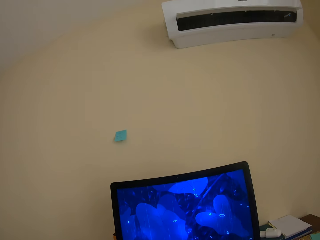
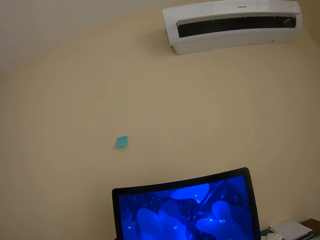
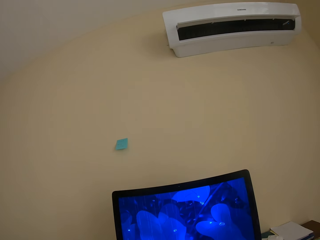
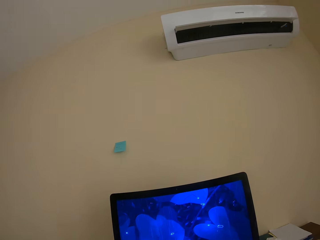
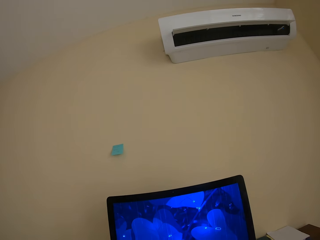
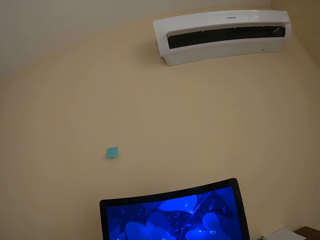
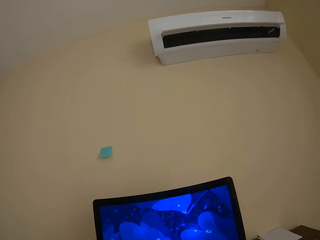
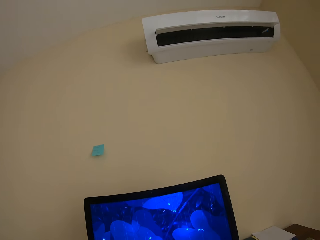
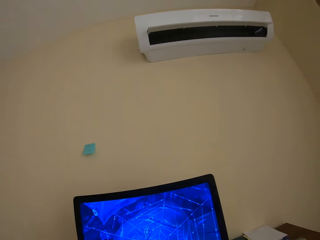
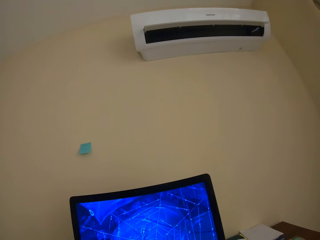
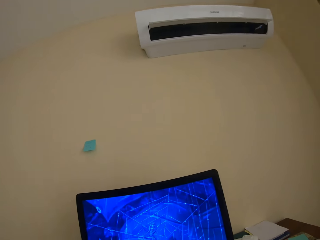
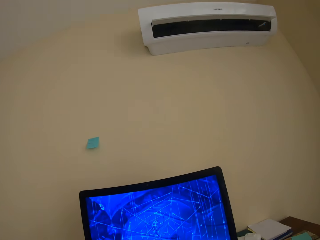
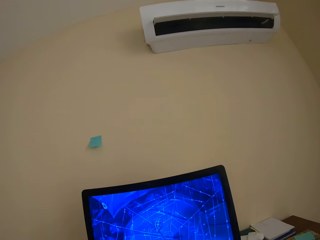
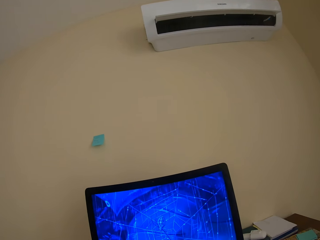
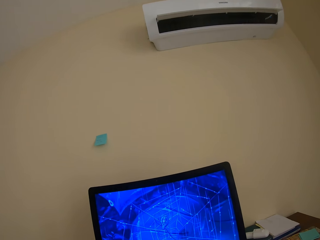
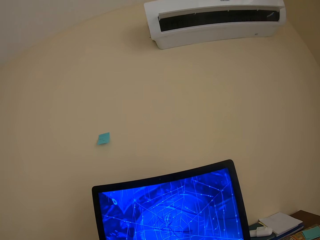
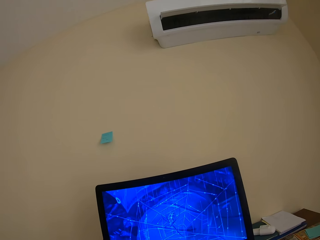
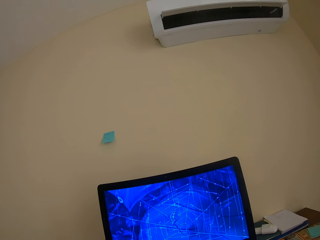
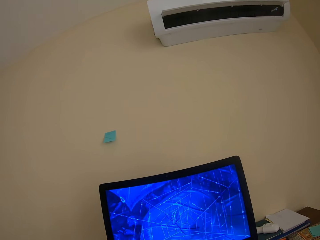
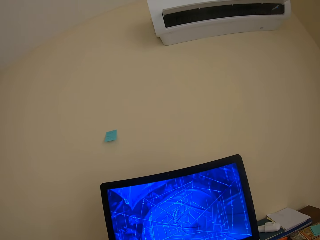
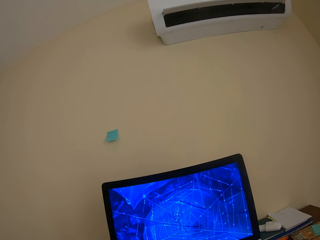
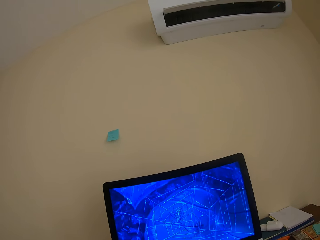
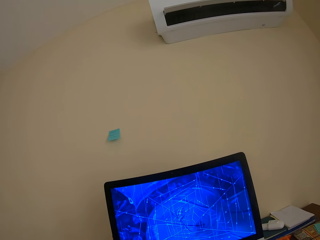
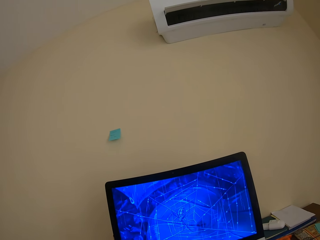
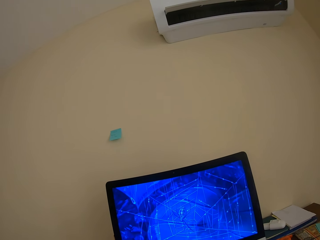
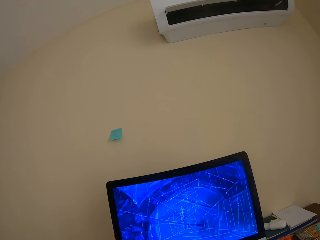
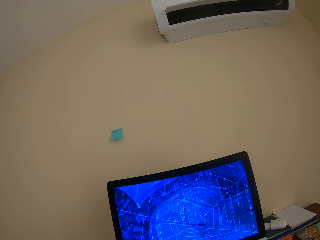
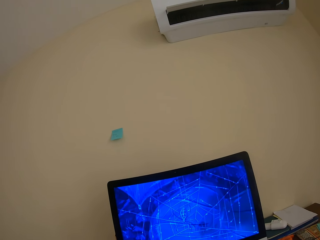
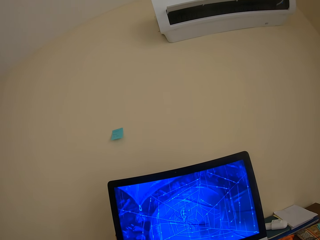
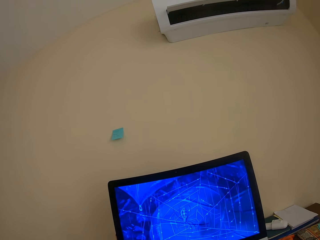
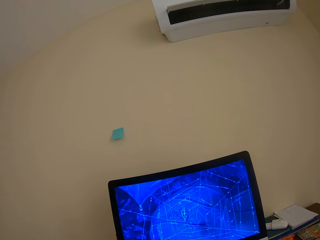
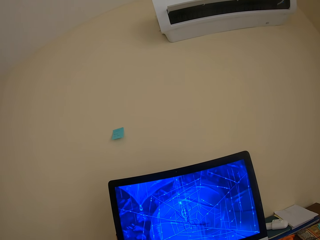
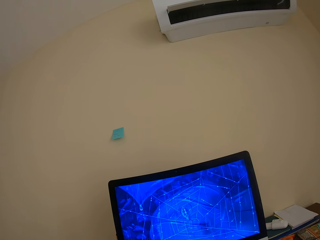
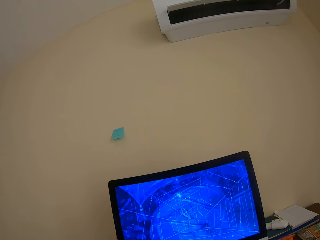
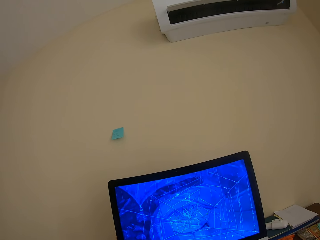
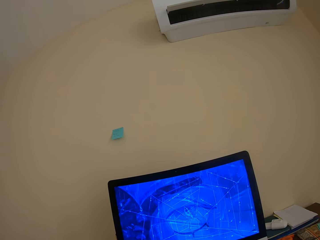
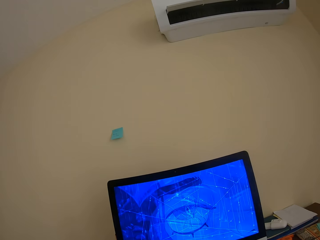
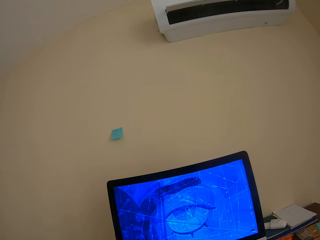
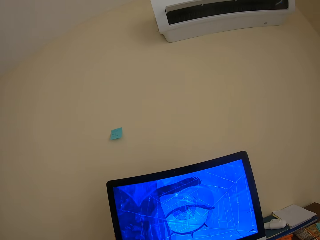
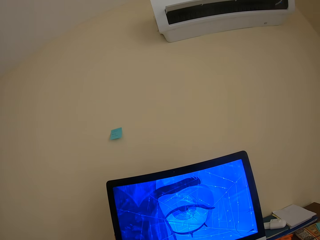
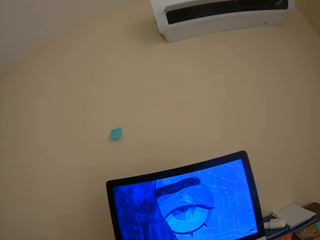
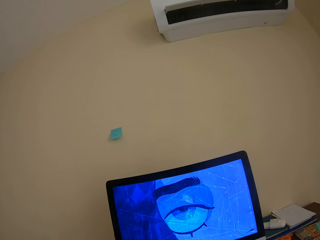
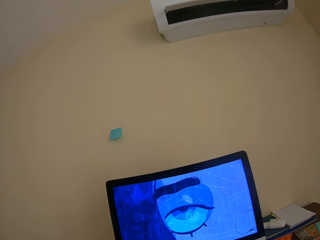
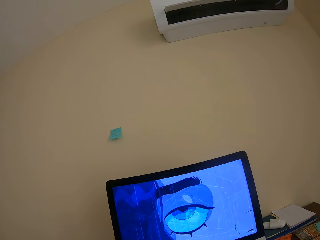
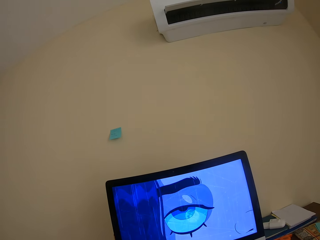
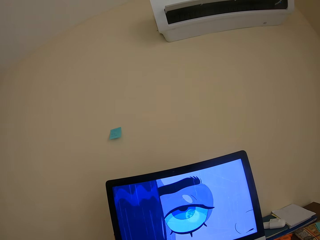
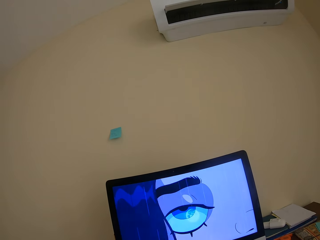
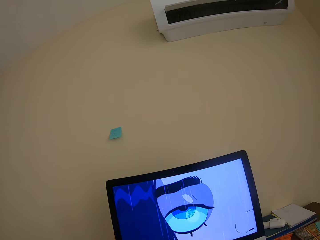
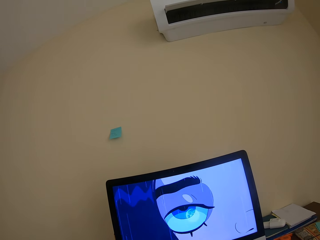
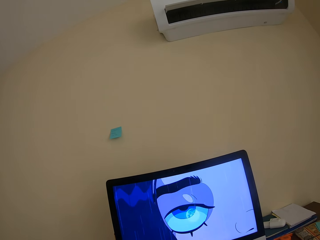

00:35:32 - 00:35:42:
The camera wearer looks around. They watch a cartoon game in the computer.

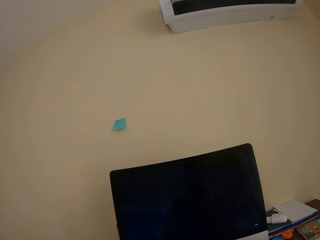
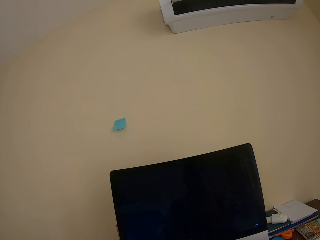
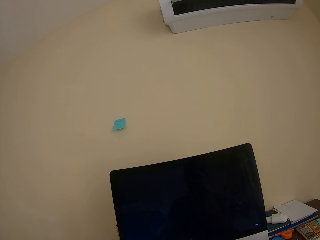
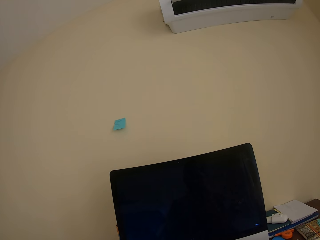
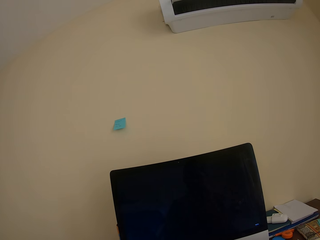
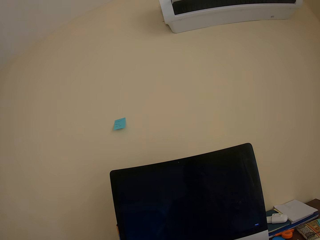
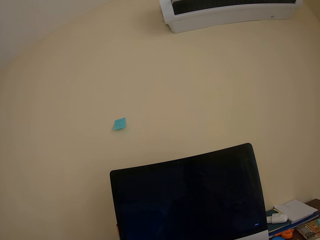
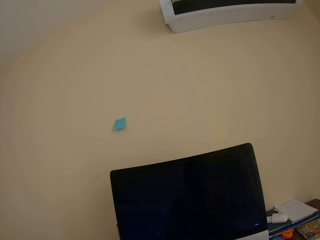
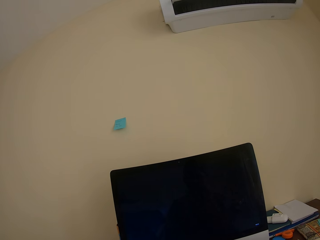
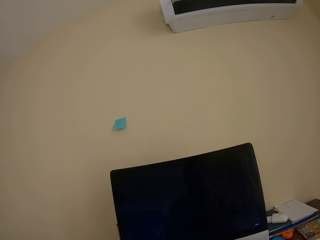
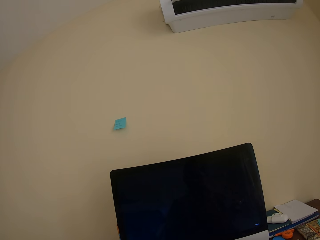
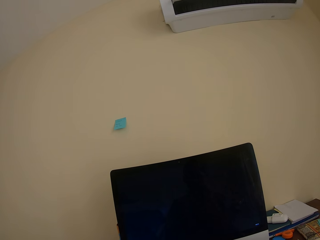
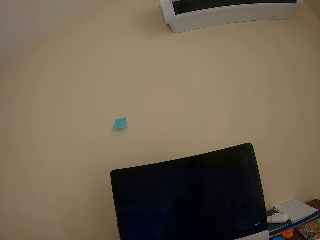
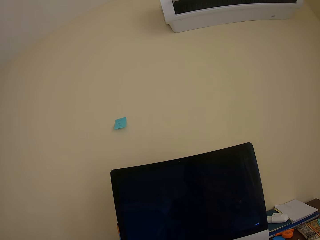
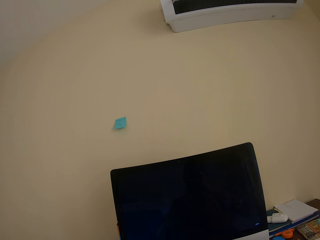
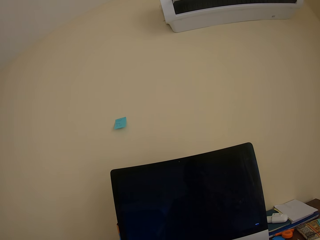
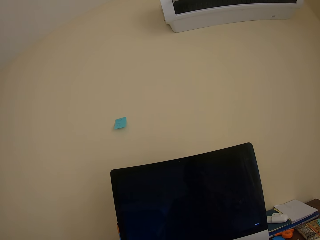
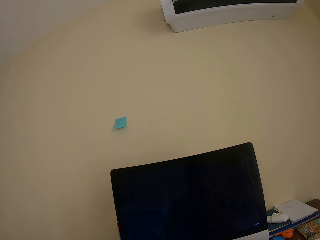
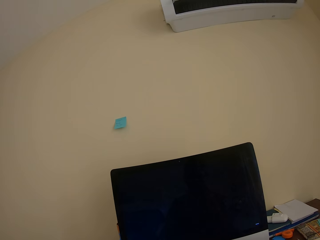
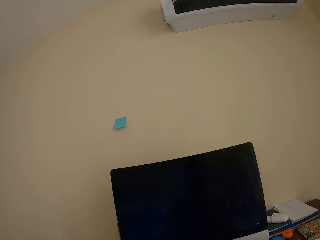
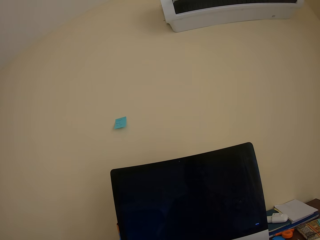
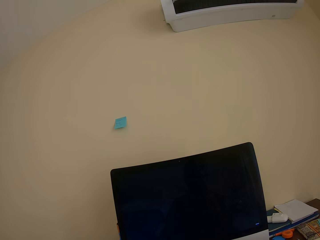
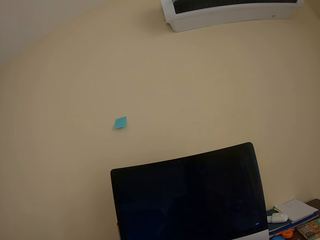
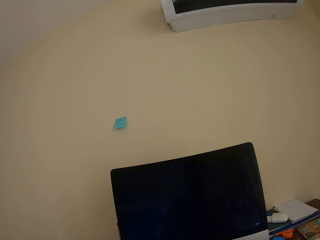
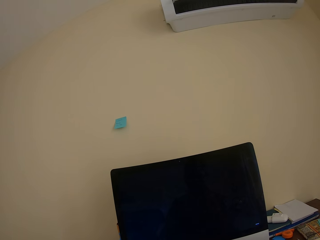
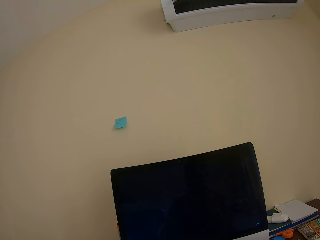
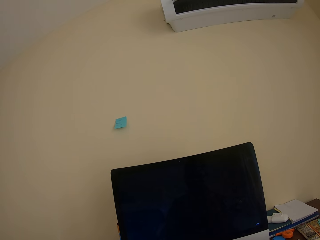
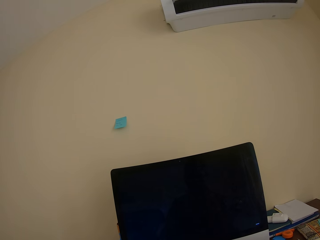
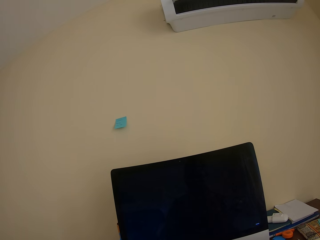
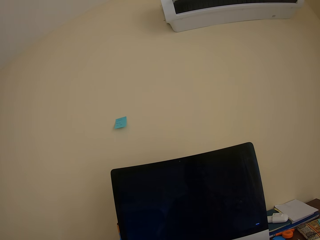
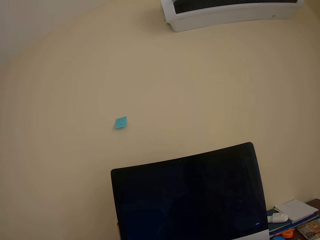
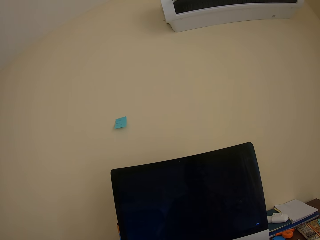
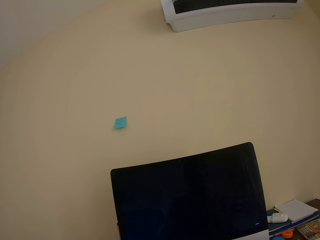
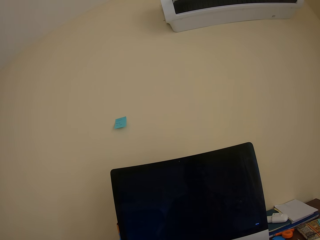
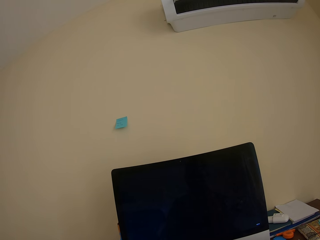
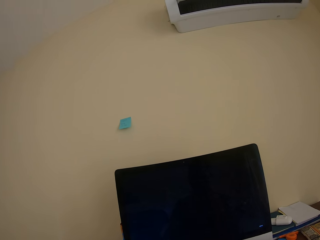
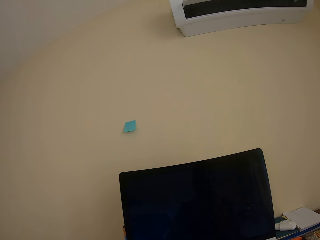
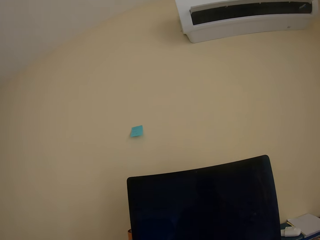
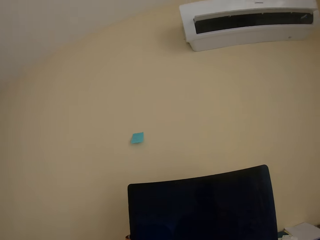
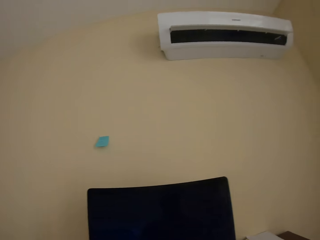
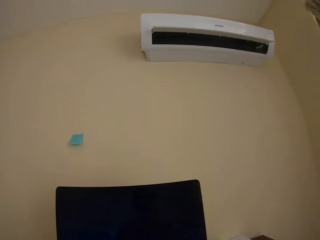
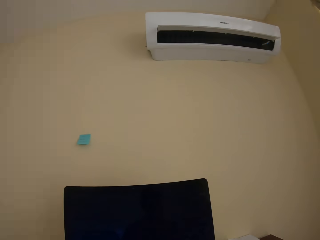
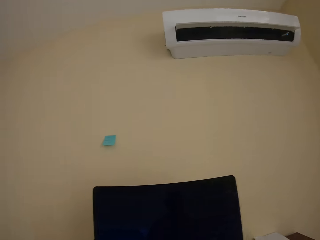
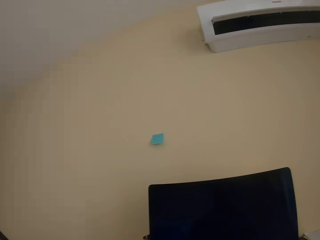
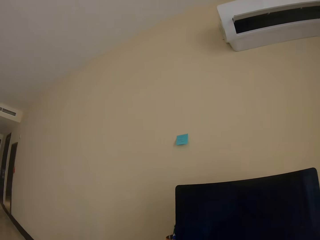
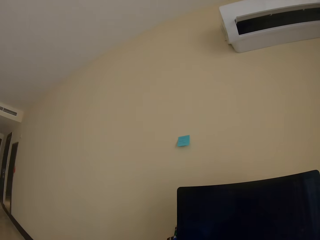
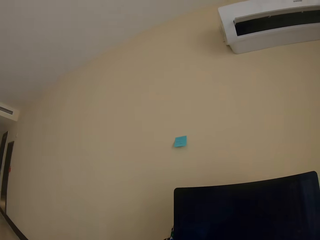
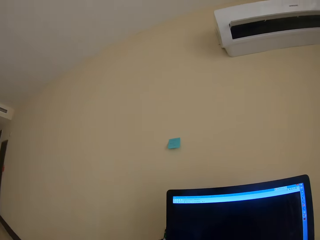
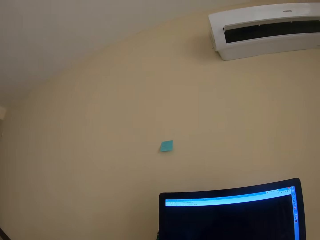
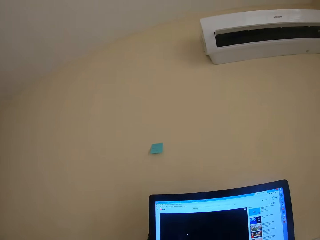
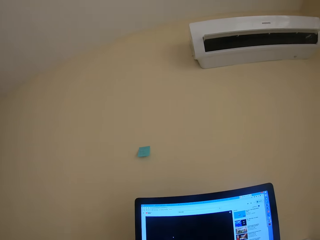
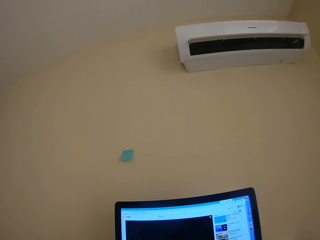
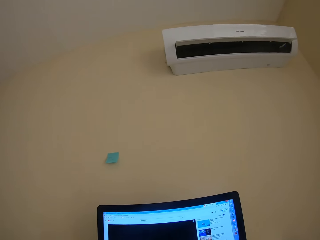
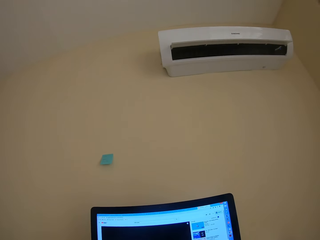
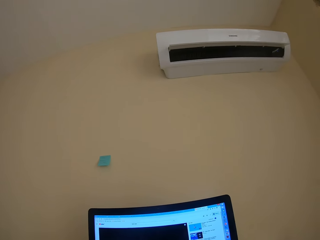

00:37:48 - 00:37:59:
The camera wearer looks at a screen. They look around and use a desktop.
